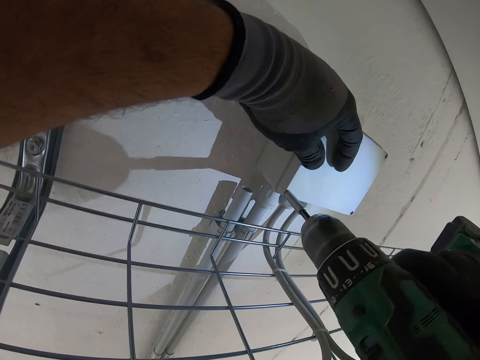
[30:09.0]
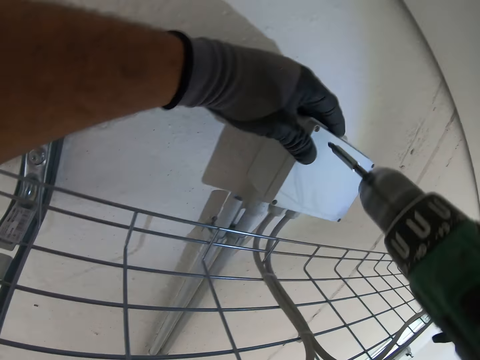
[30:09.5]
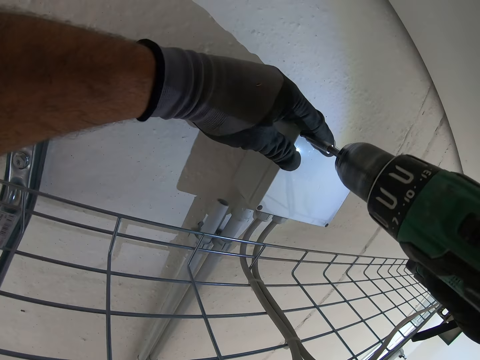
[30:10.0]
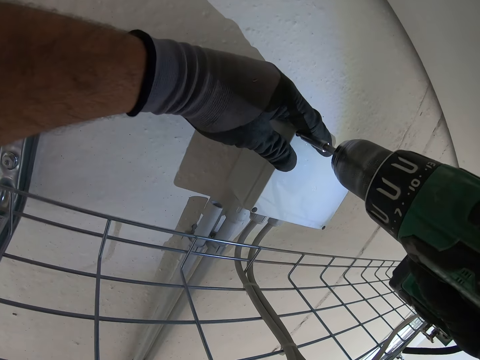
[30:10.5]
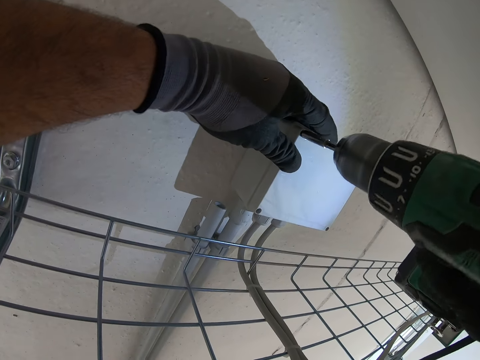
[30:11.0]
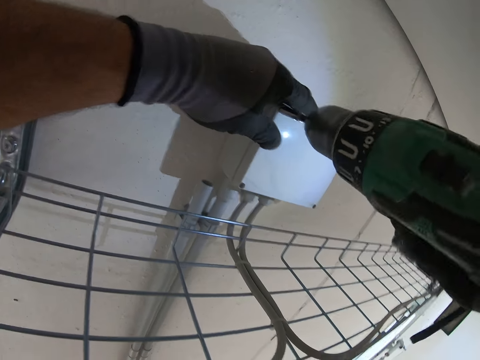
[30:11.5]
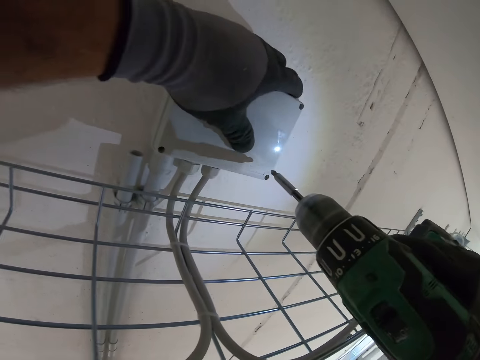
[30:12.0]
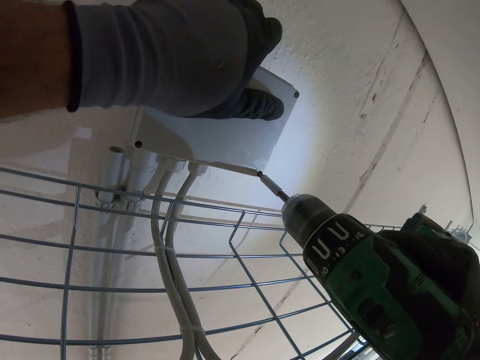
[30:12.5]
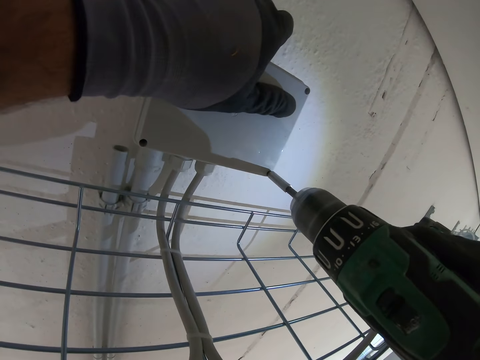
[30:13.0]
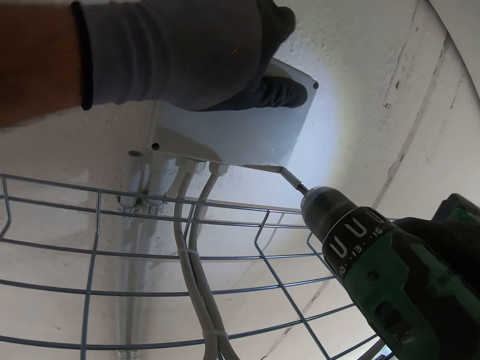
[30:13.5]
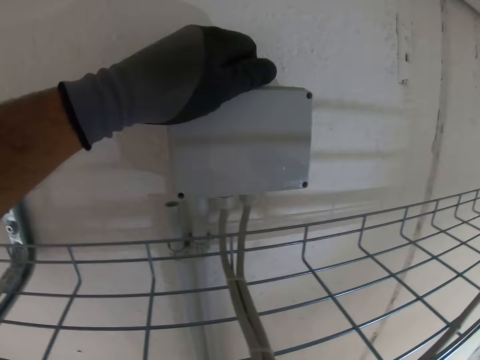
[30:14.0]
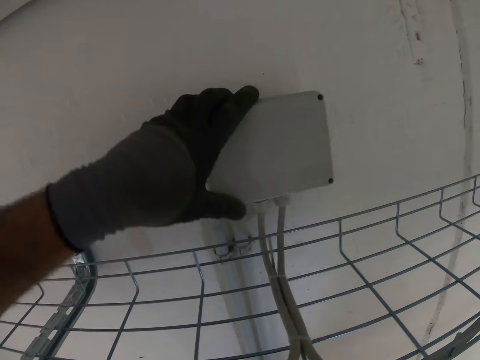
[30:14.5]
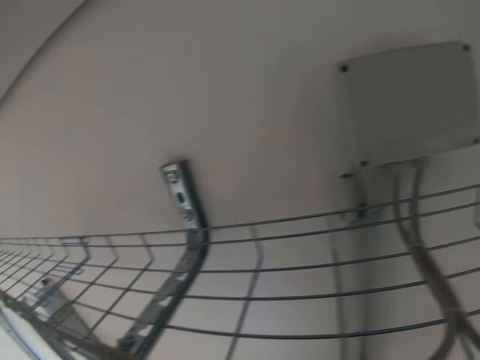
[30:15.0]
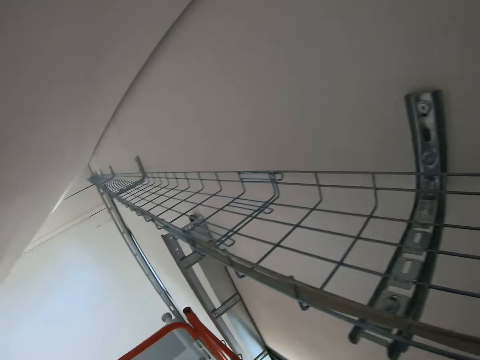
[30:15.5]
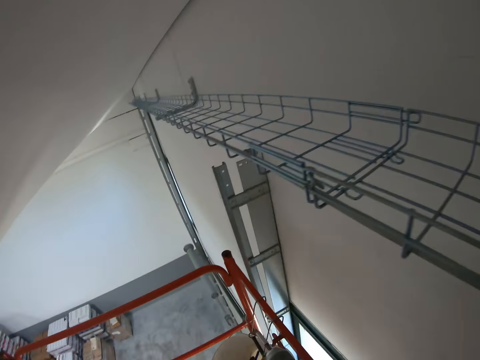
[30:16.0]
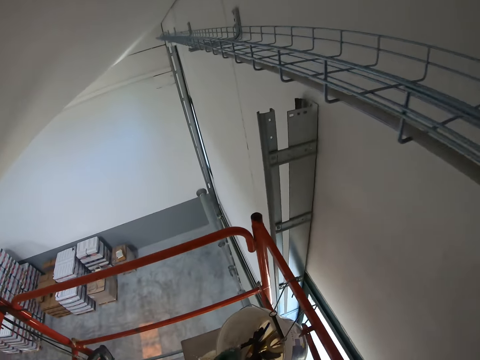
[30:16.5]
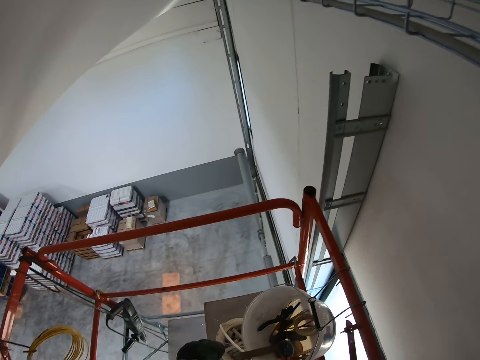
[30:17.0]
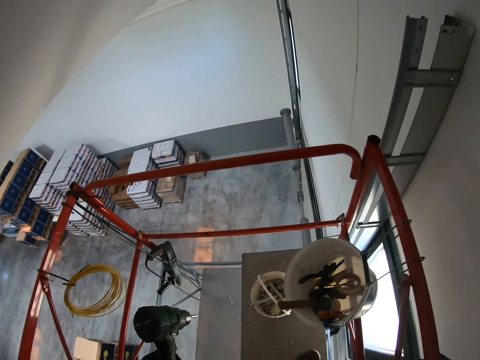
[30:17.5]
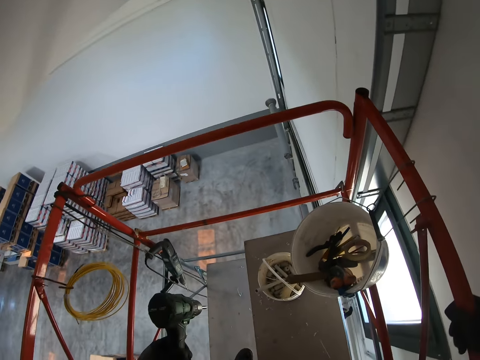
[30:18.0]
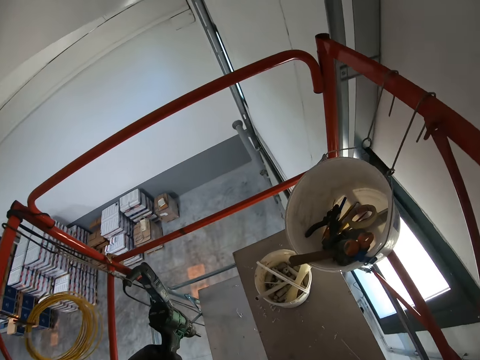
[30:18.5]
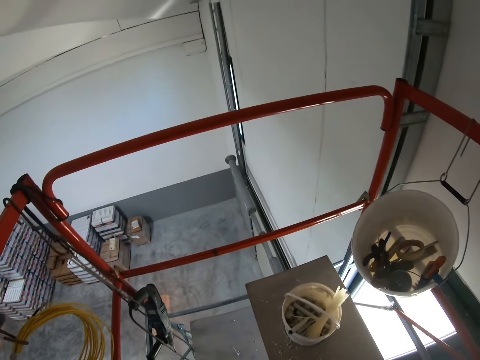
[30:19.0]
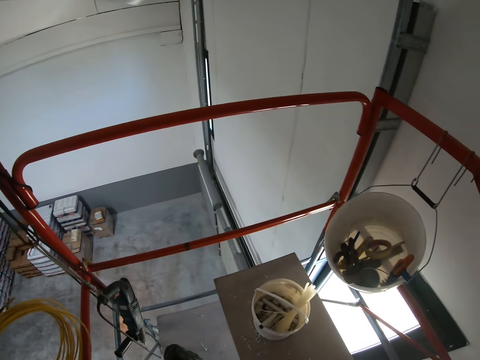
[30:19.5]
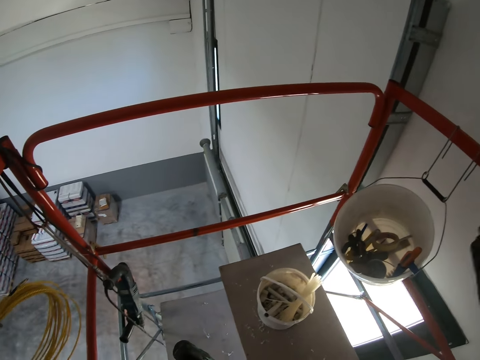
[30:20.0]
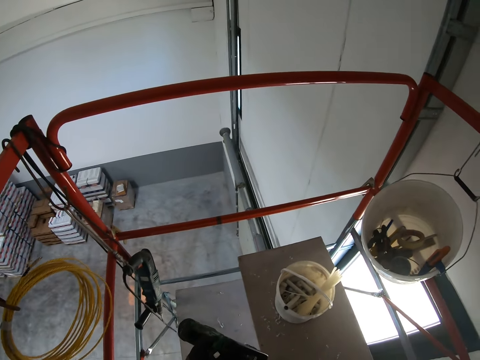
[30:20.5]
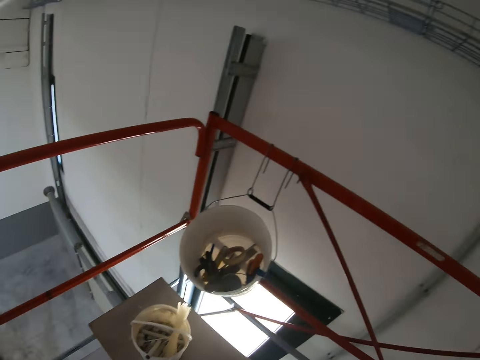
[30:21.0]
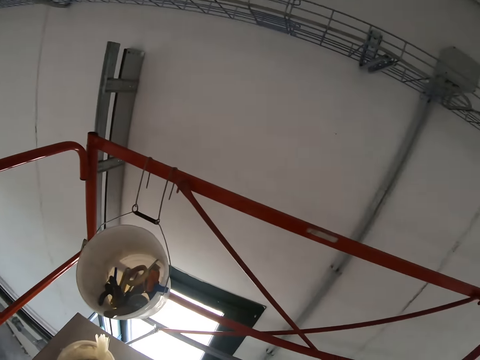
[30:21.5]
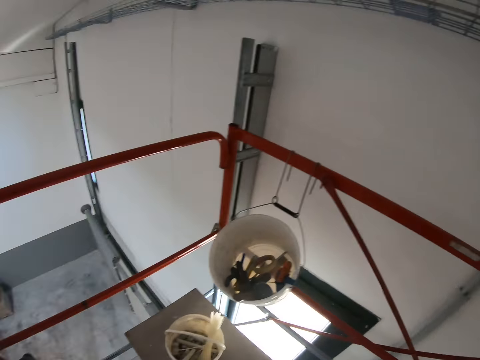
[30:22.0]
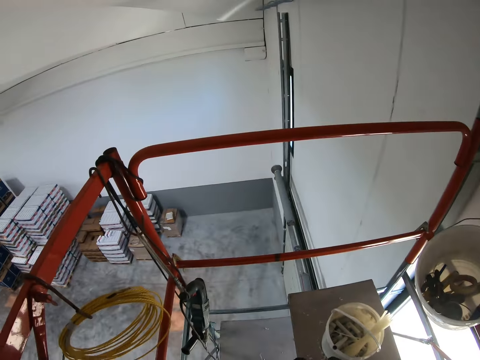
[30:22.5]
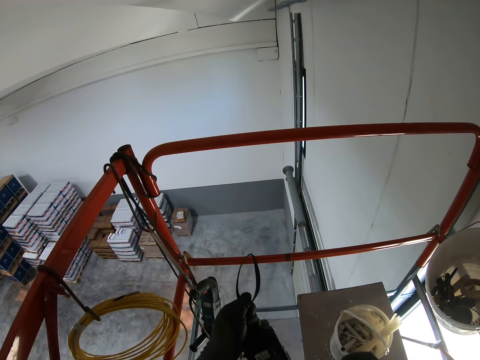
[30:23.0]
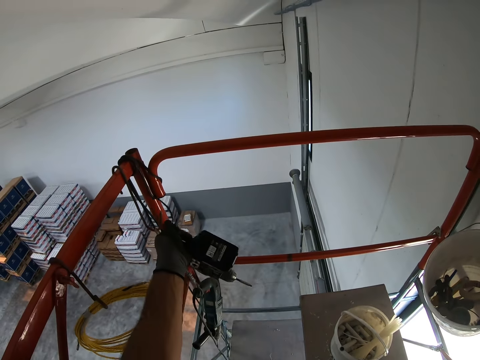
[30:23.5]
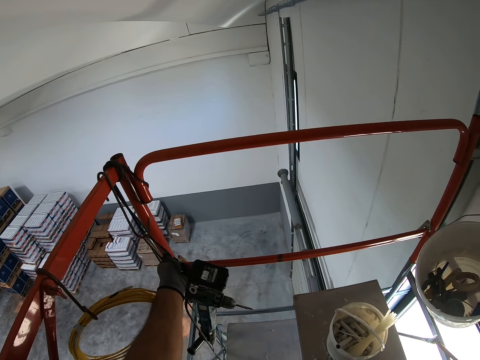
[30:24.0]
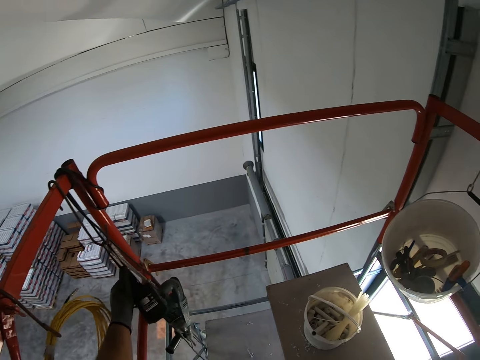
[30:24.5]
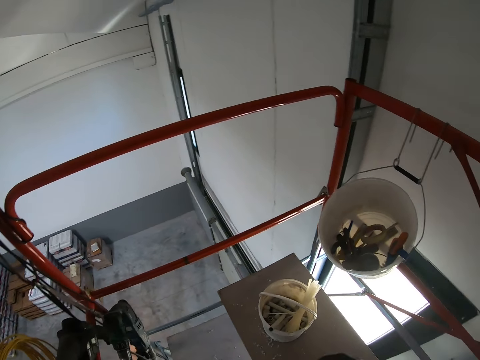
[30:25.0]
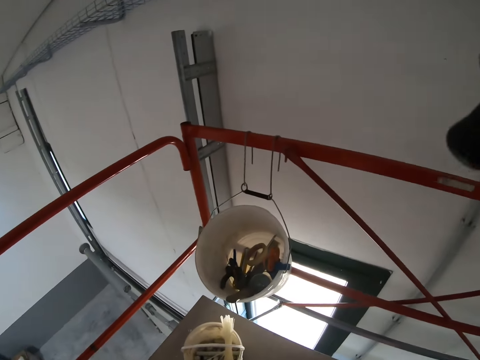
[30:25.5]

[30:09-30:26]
The camera wearer looks around the building. They put down the driller, and hang the drill machine.
